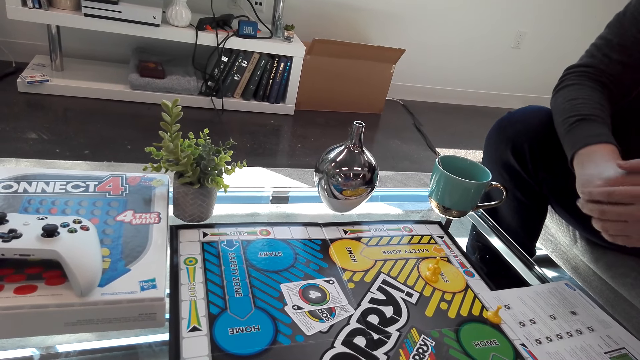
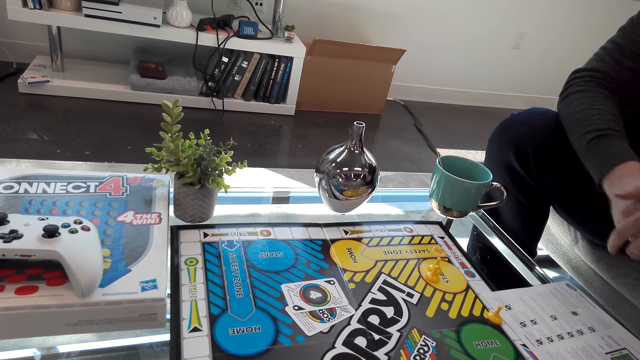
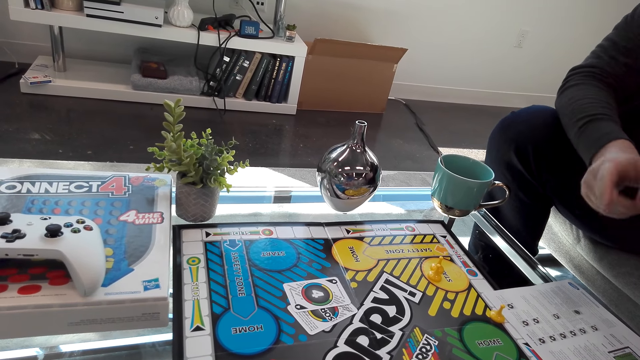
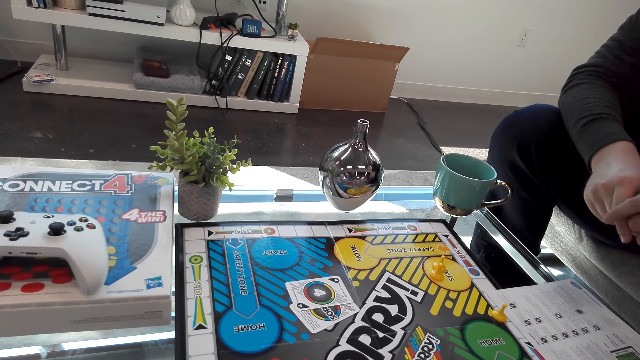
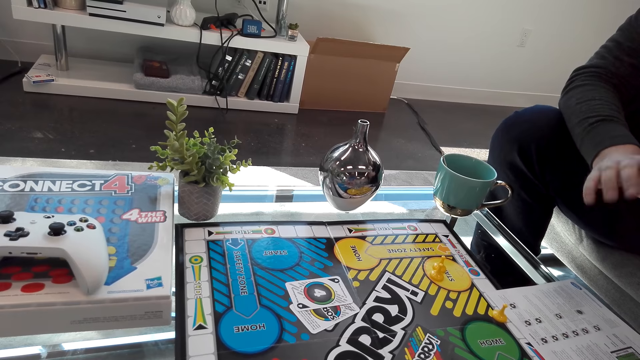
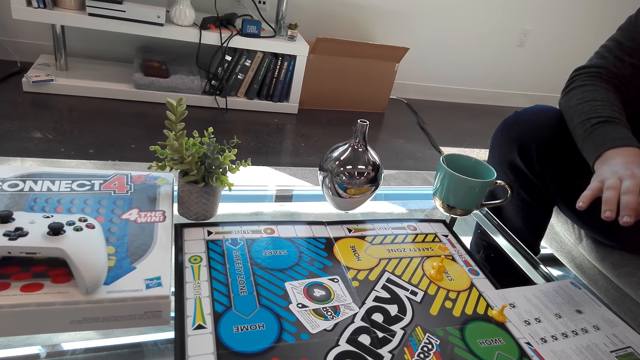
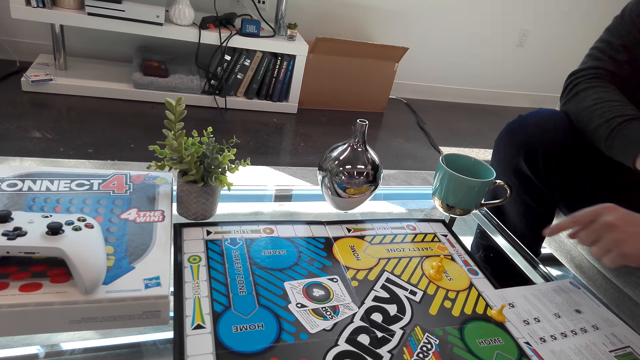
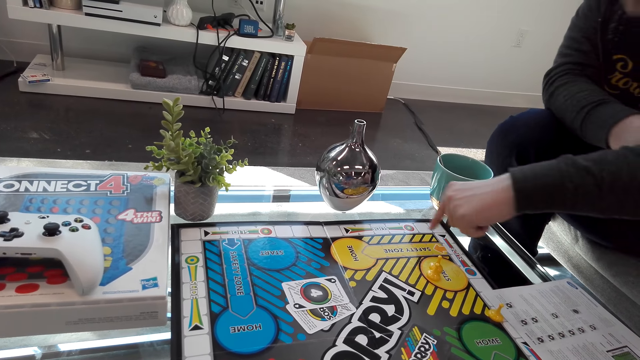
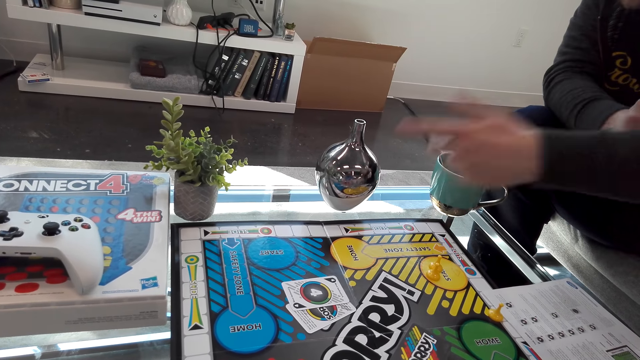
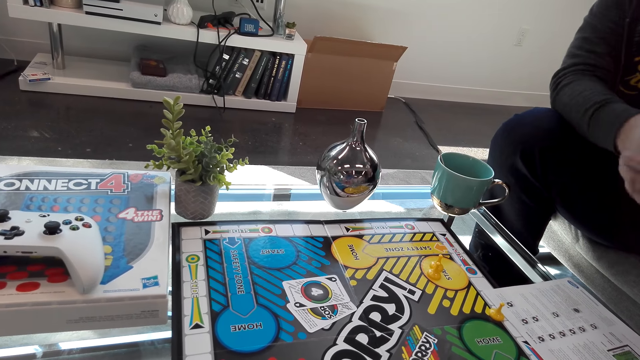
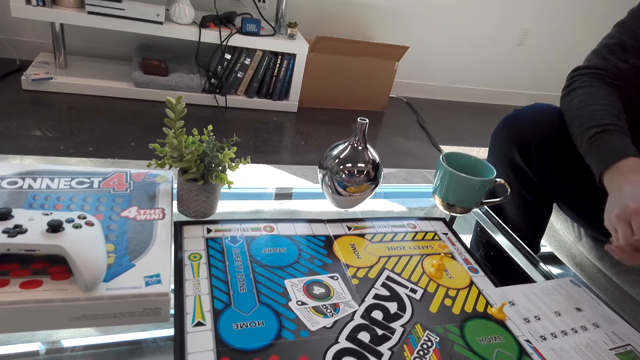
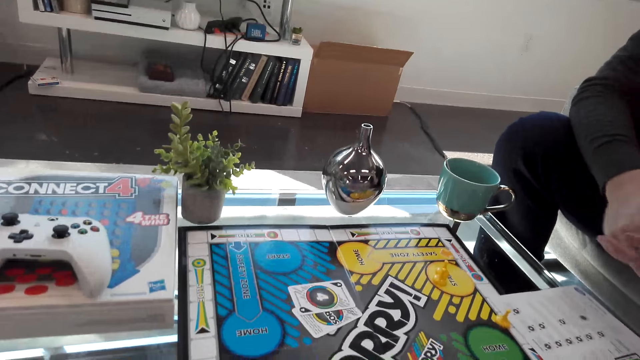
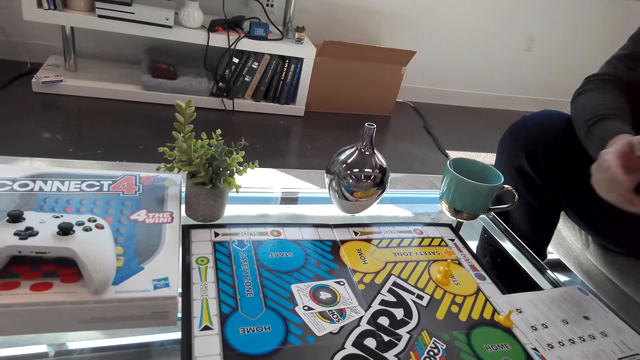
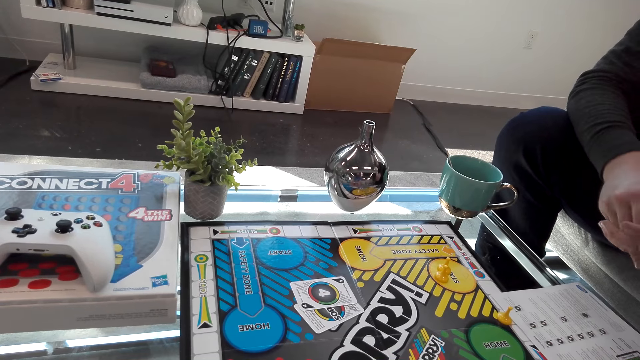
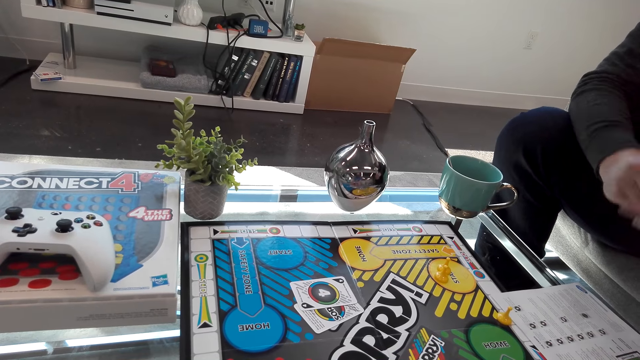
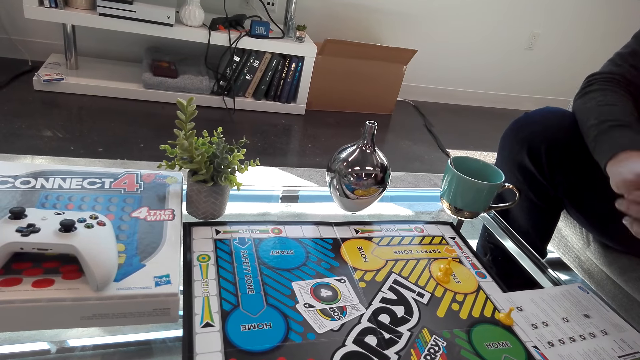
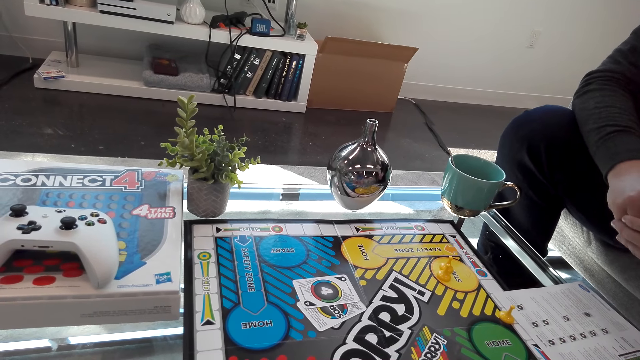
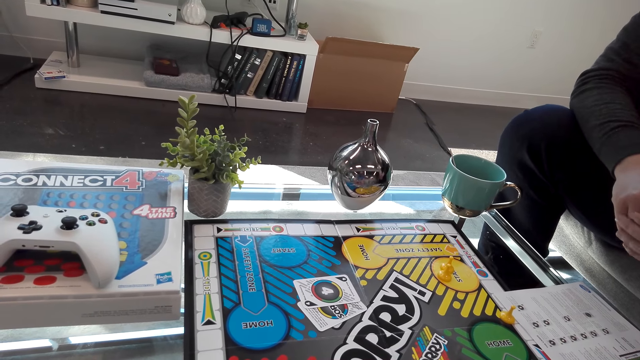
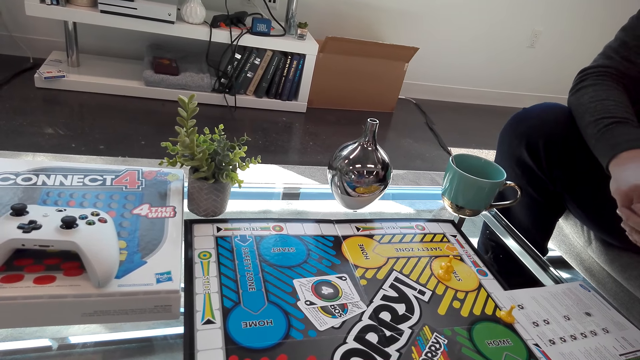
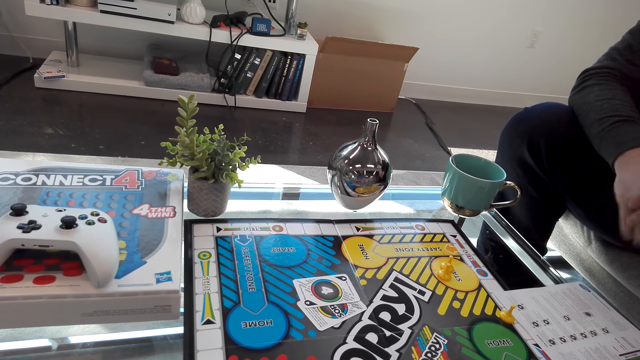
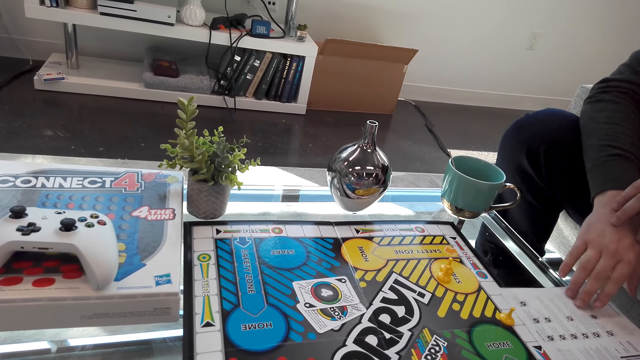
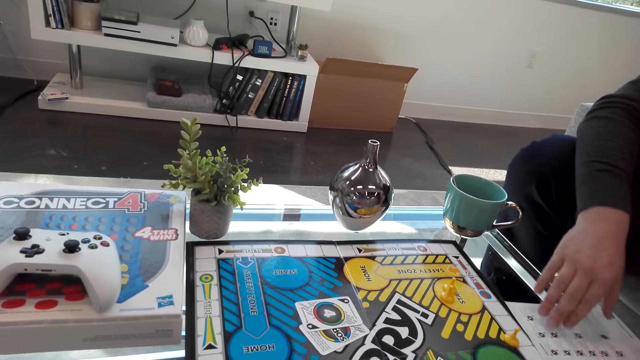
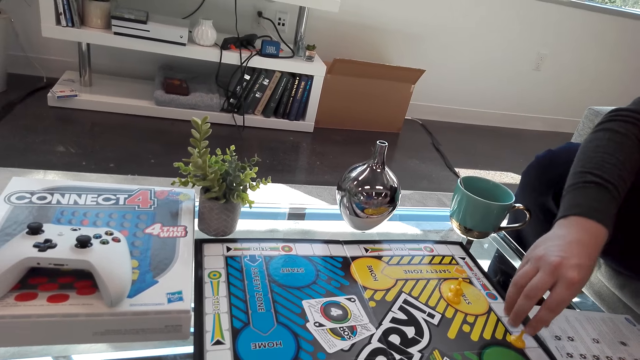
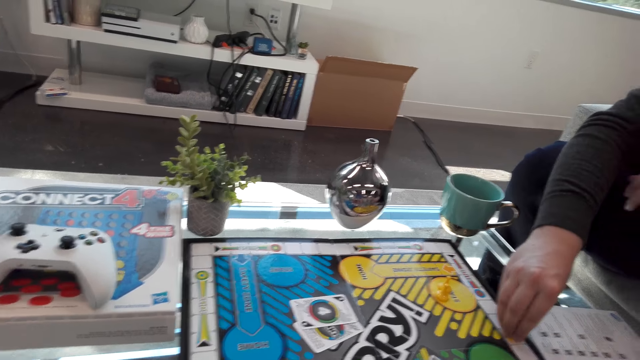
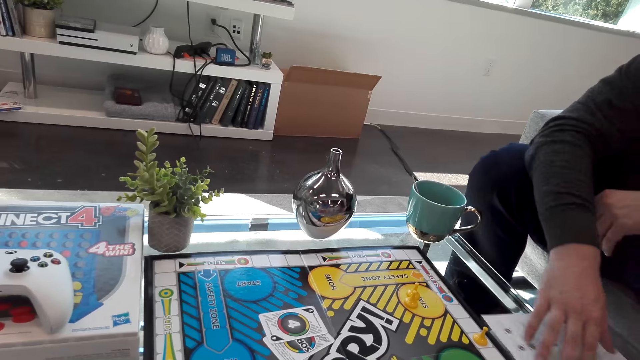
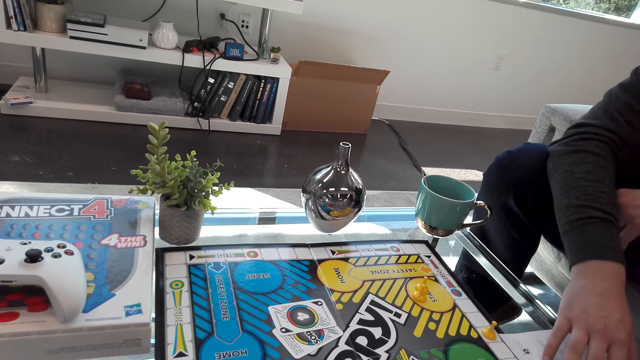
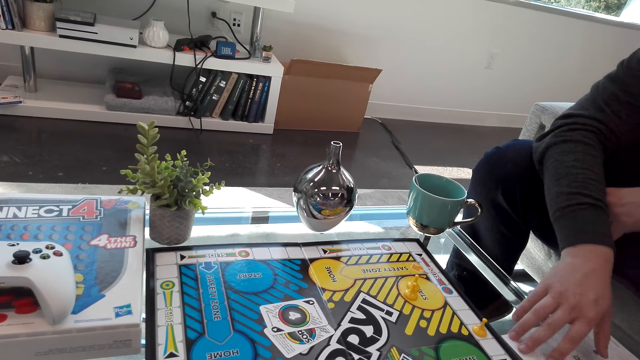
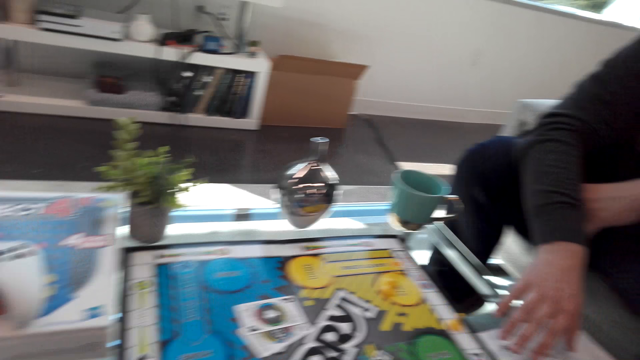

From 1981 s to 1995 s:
A person moves the instruction paper.

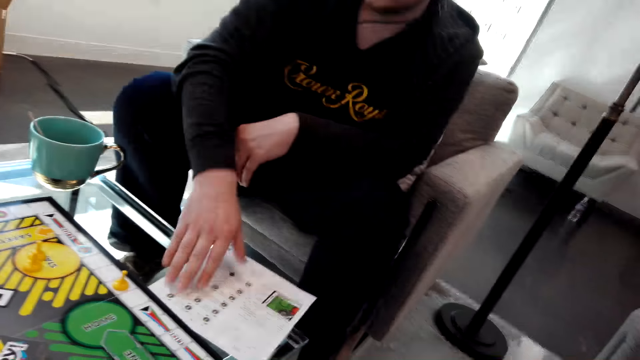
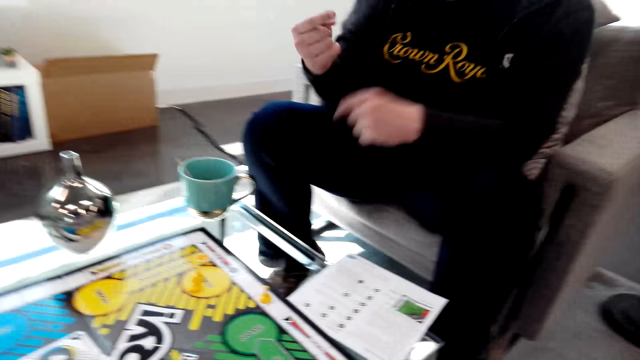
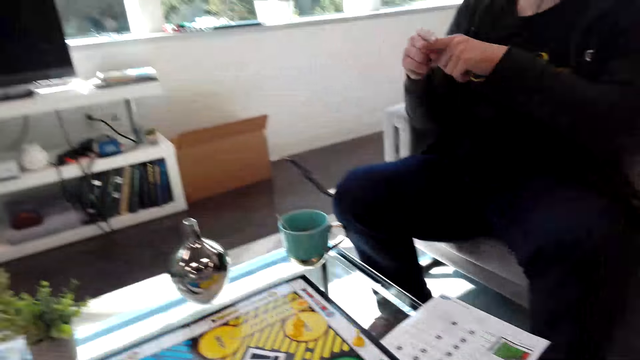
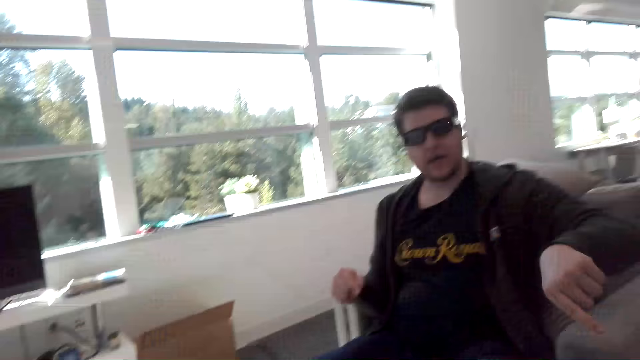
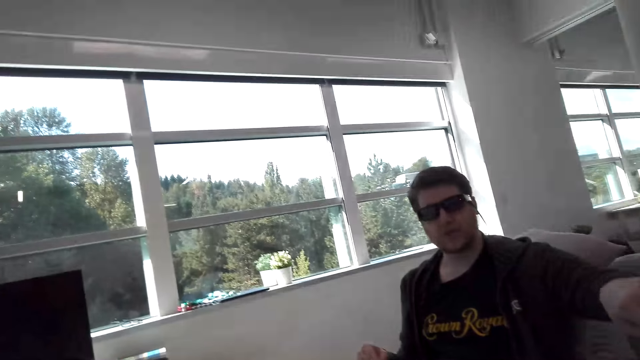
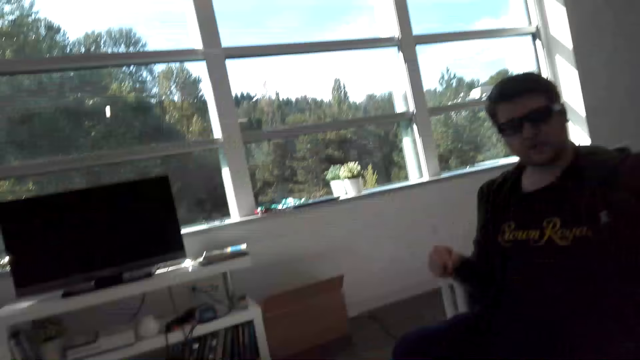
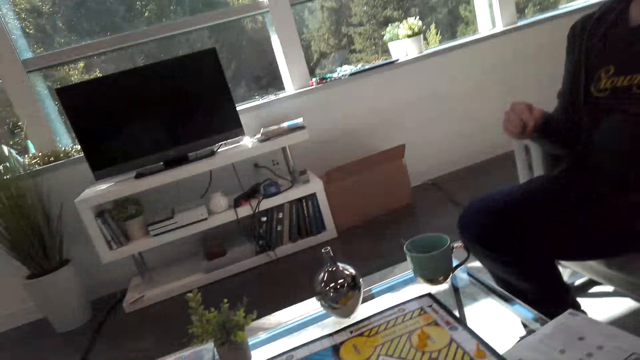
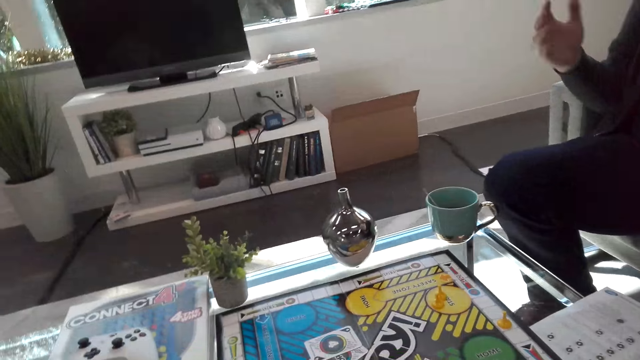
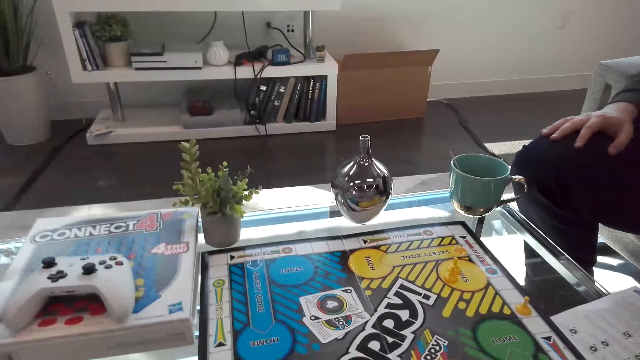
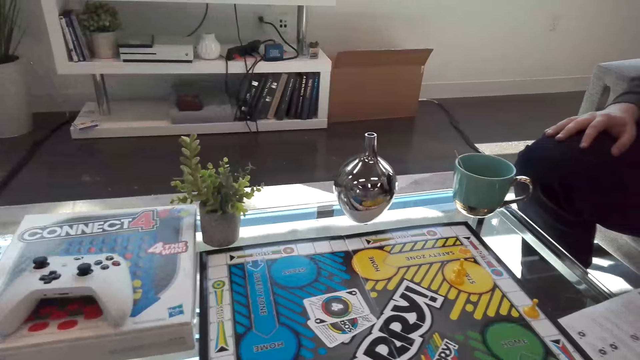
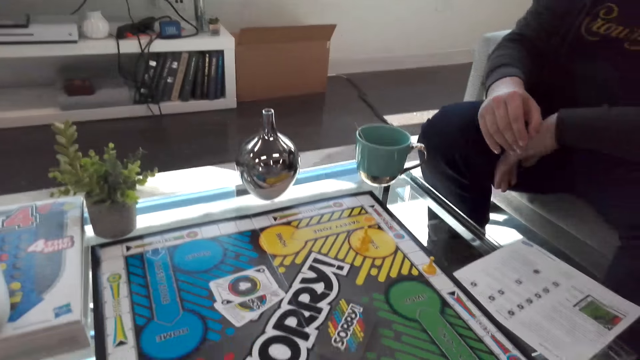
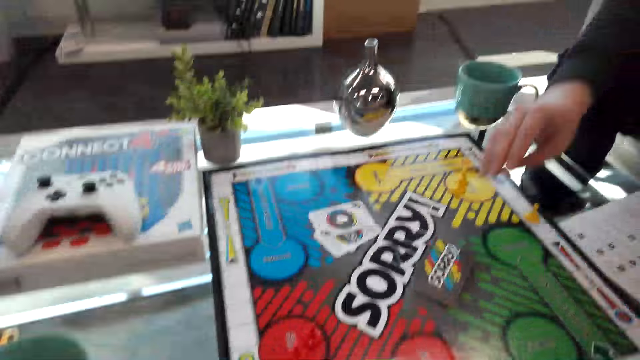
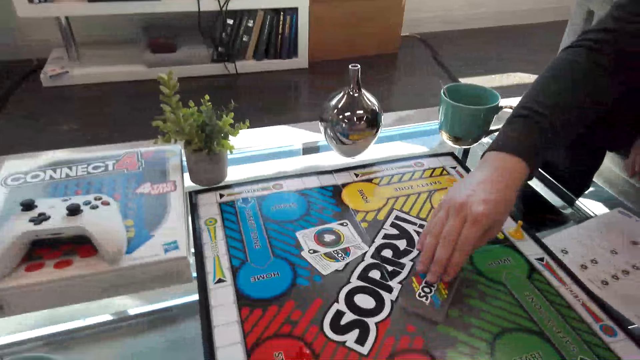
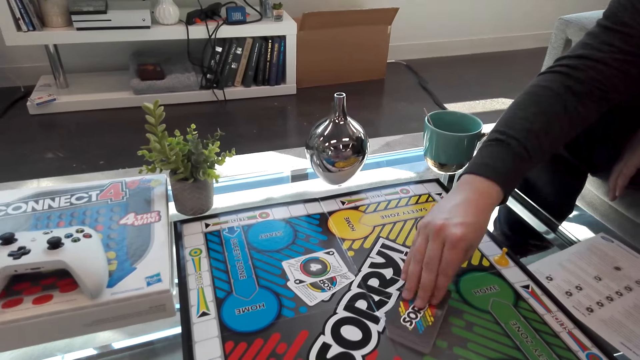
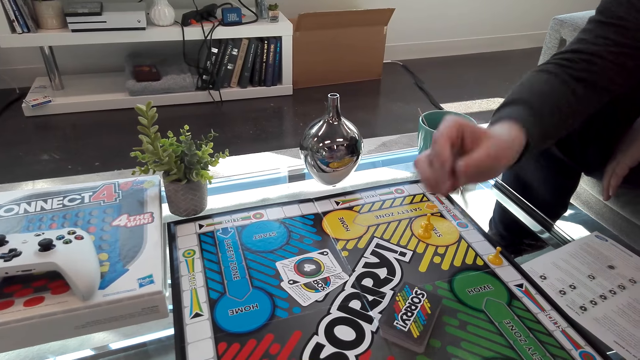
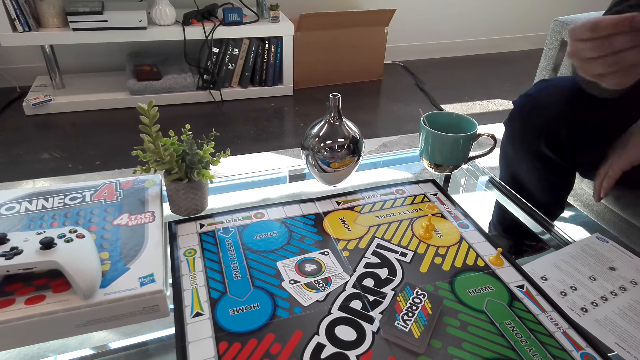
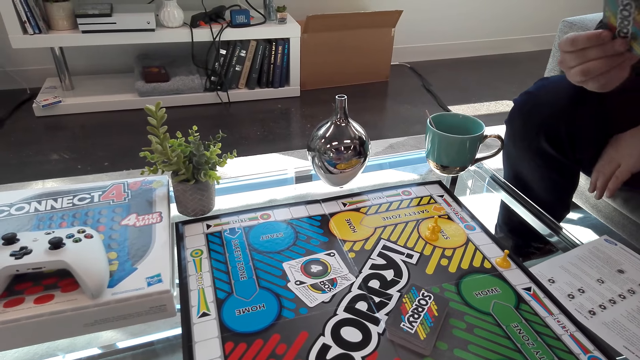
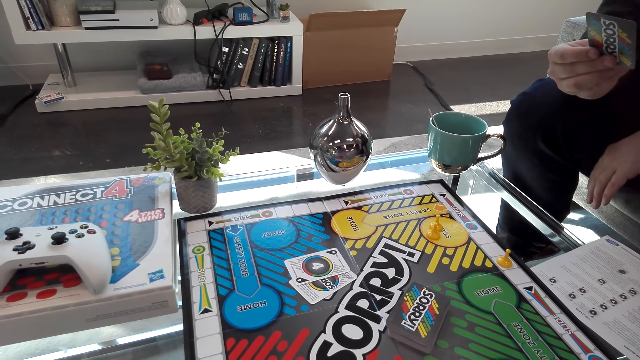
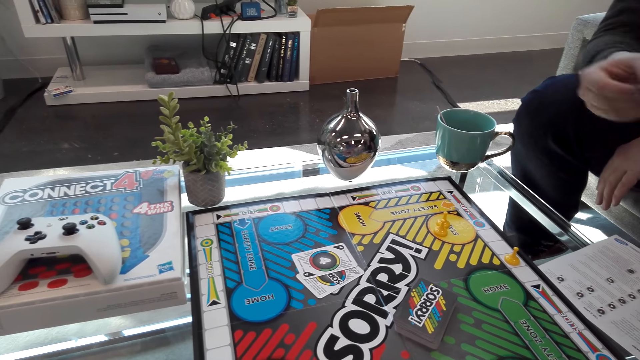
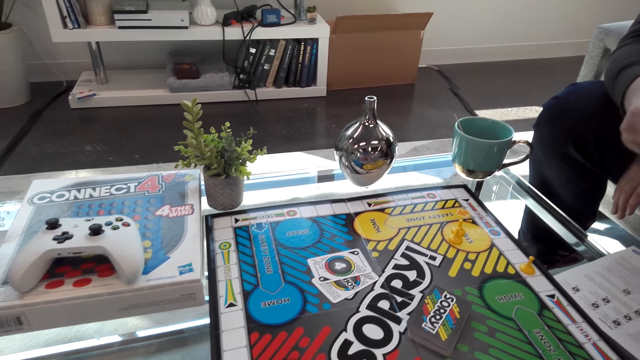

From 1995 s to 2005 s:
A person moves the hand. The person picks a card and looks at the card.
